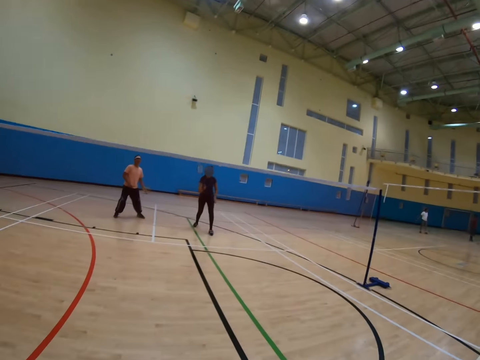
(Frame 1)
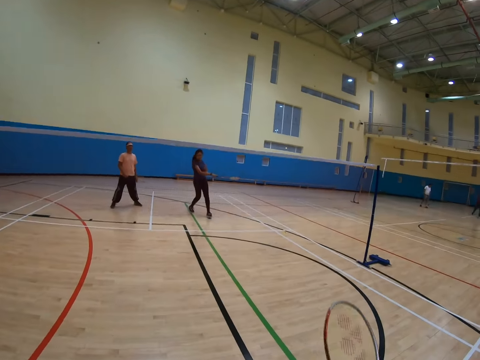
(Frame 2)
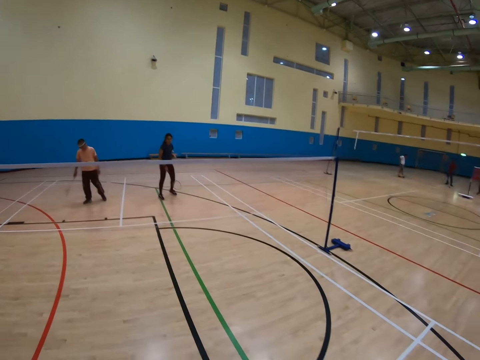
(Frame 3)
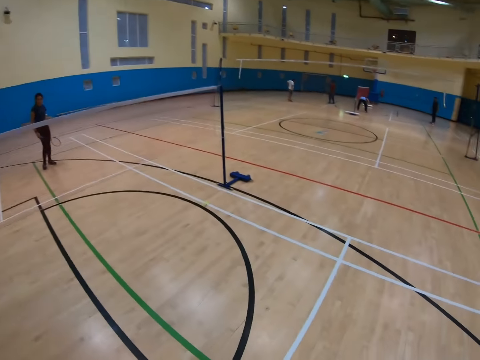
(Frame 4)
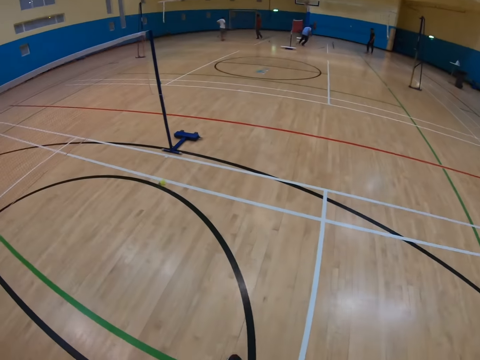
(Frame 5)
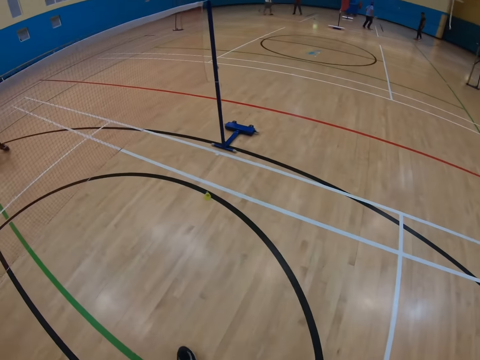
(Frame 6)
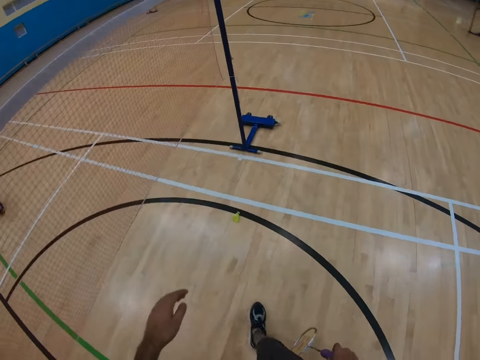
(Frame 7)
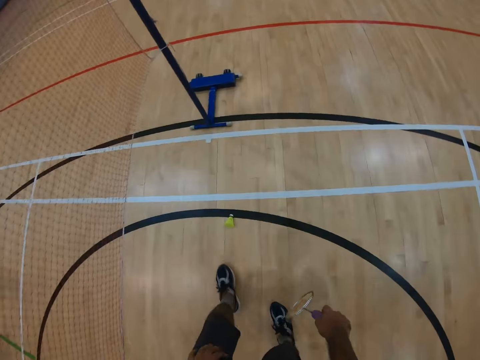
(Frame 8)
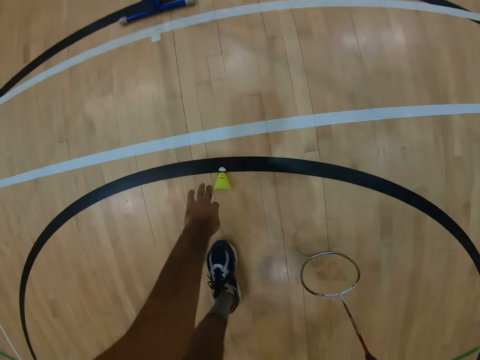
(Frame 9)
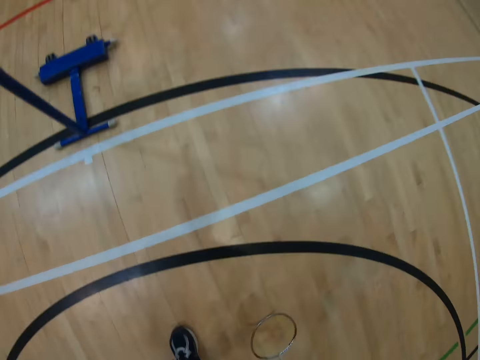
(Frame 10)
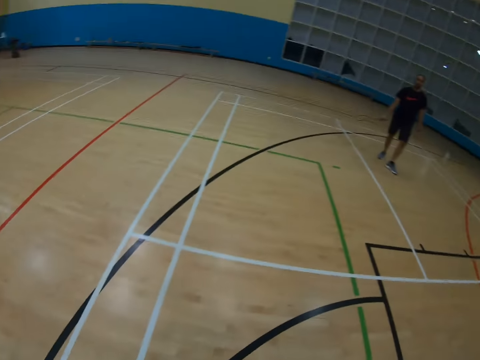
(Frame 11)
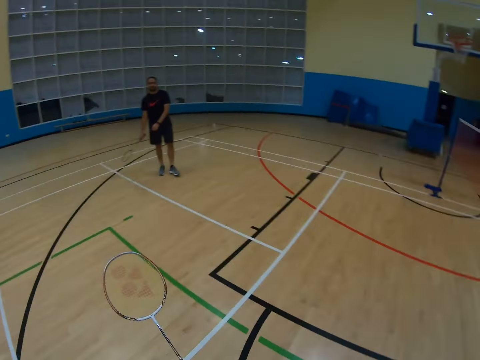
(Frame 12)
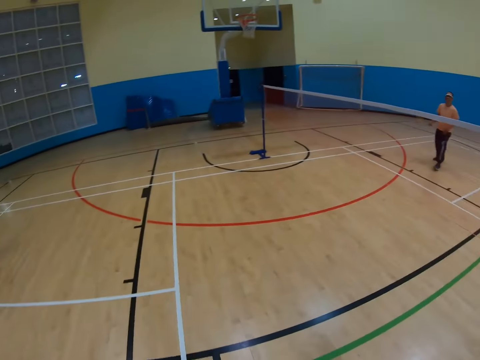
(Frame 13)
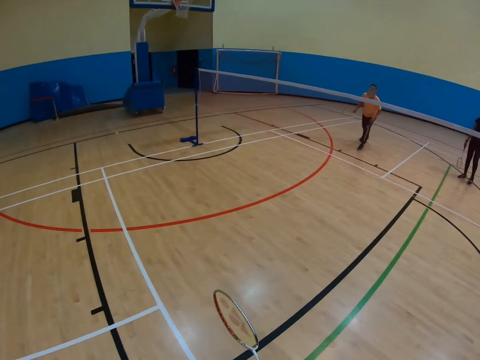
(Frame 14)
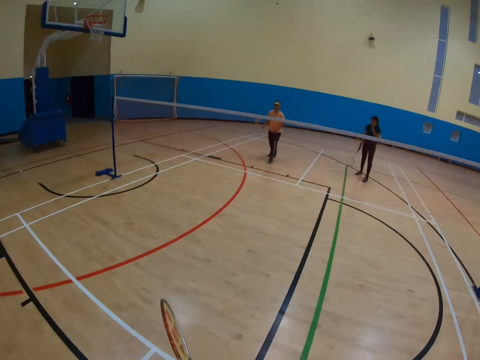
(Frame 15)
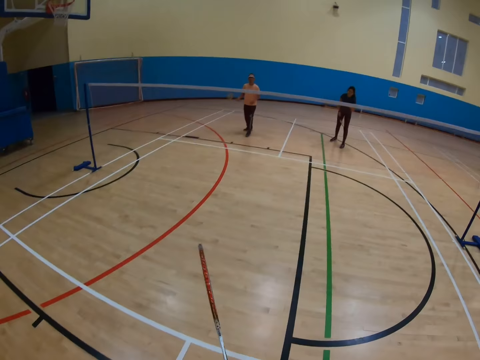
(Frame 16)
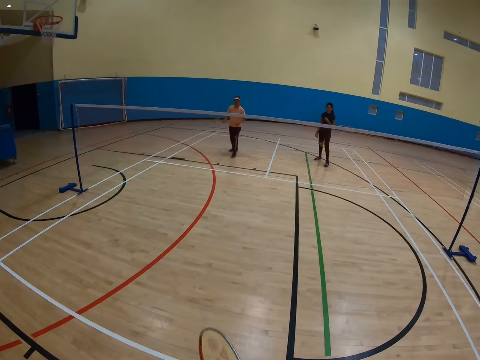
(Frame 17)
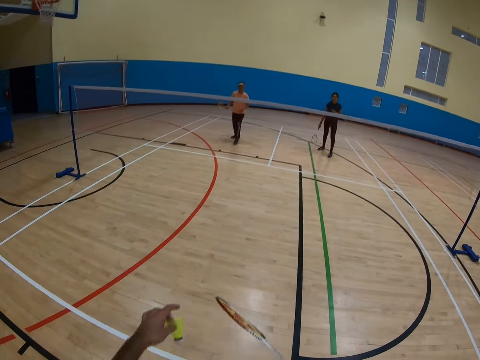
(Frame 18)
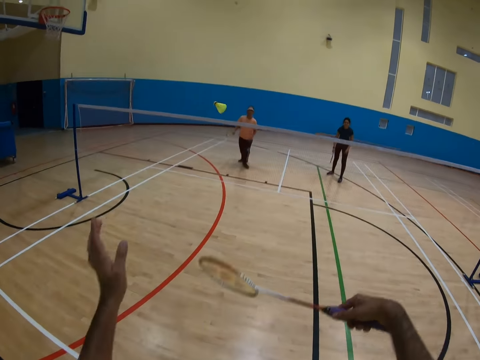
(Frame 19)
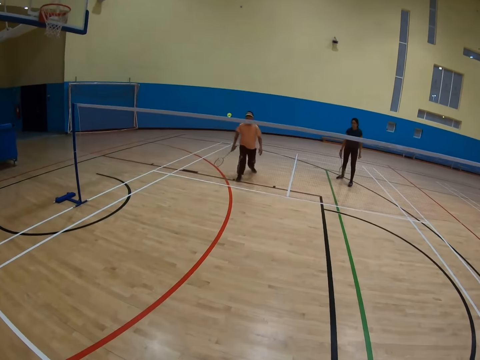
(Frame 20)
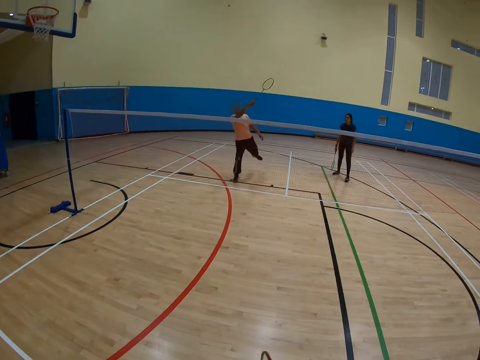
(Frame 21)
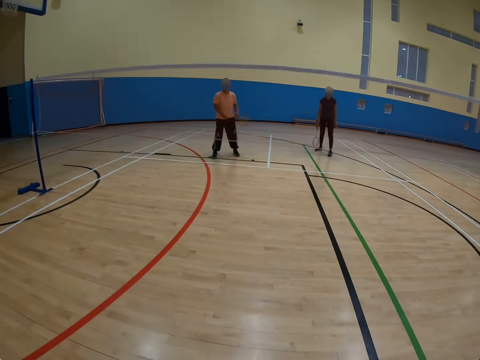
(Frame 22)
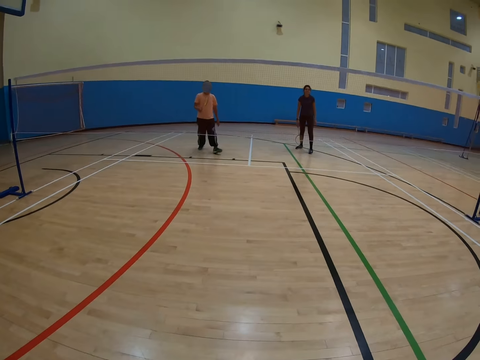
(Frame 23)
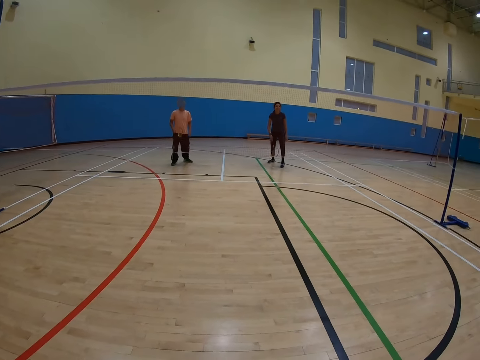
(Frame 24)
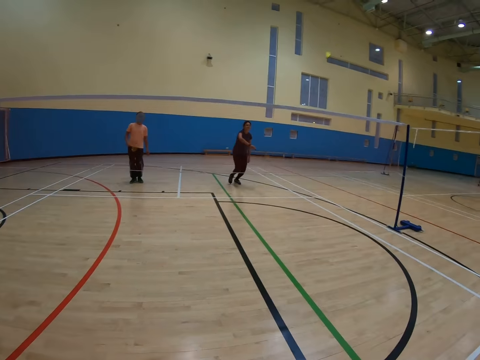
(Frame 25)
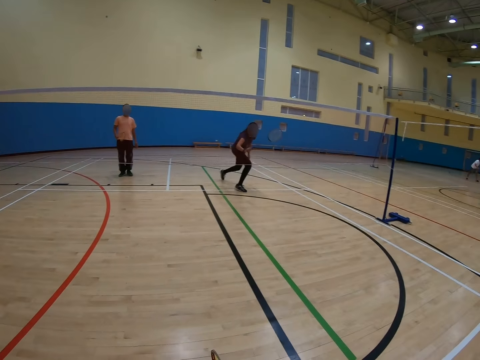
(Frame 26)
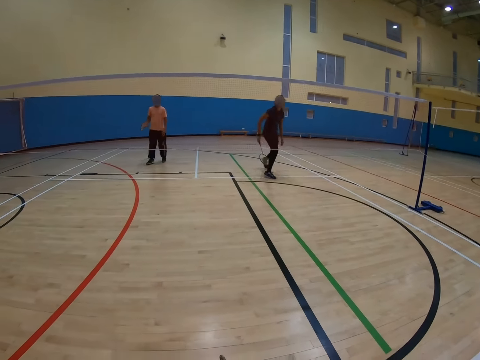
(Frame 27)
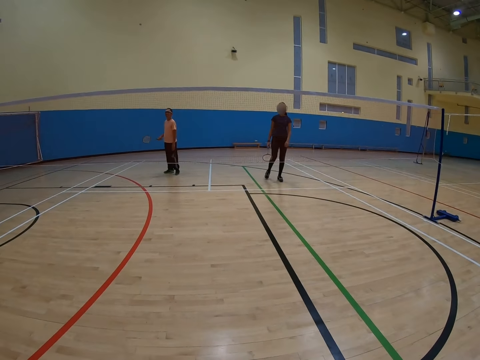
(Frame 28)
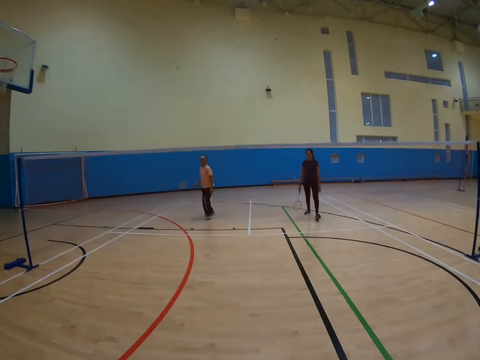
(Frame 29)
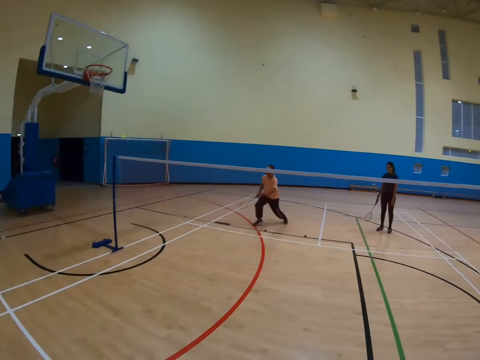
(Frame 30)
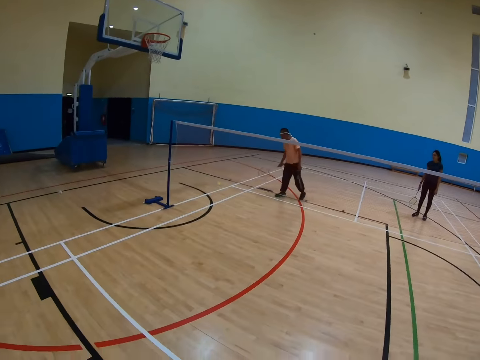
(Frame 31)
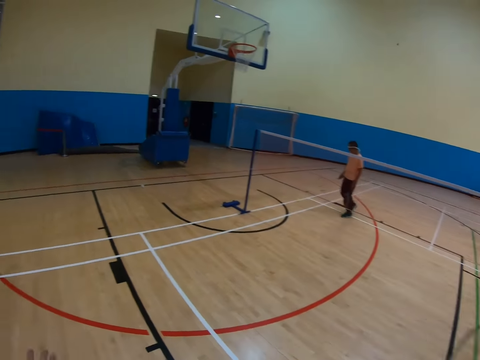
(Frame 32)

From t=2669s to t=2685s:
The camera wearer picks up the shuttlecock on the floor. They throw the shuttlecock. A man throws the shuttlecock. A woman throws the shuttlecock.

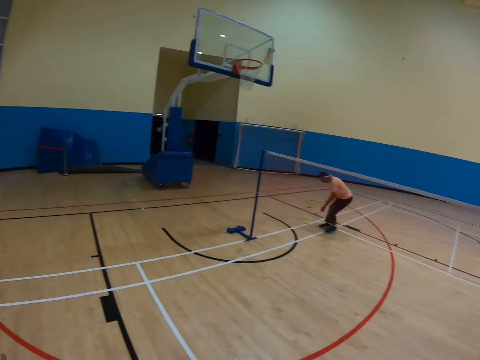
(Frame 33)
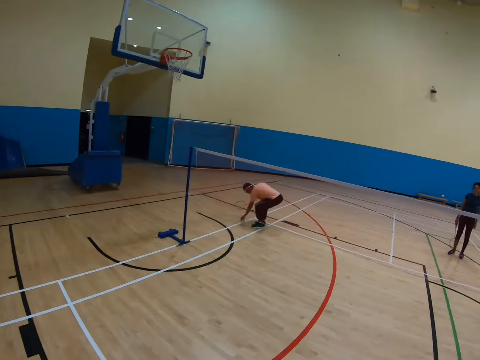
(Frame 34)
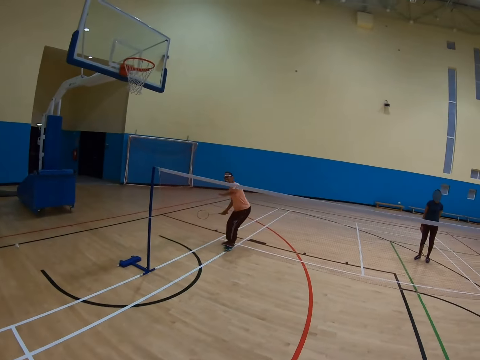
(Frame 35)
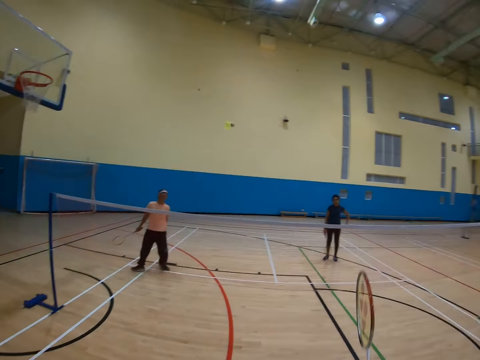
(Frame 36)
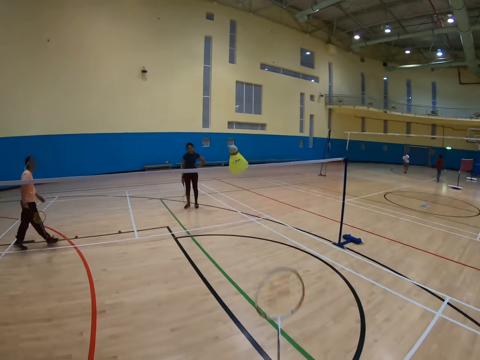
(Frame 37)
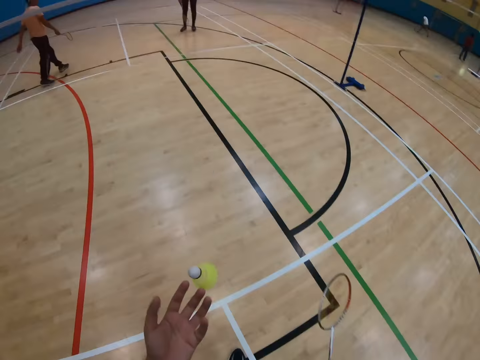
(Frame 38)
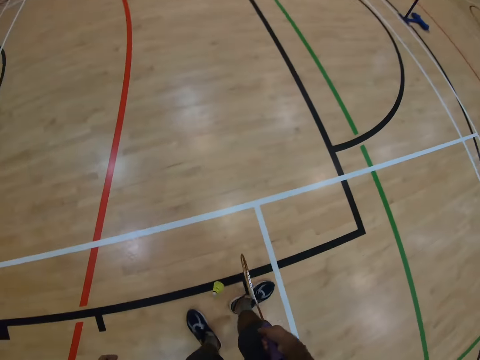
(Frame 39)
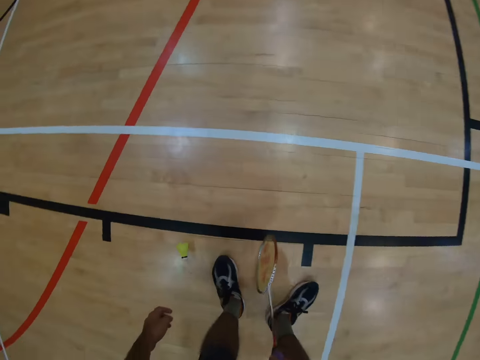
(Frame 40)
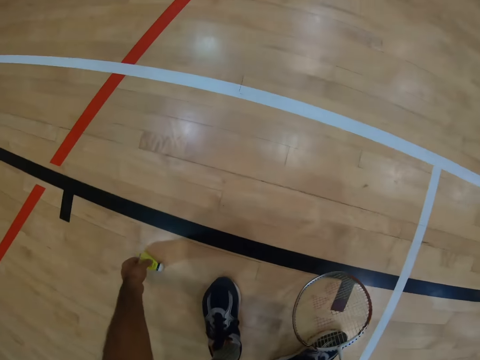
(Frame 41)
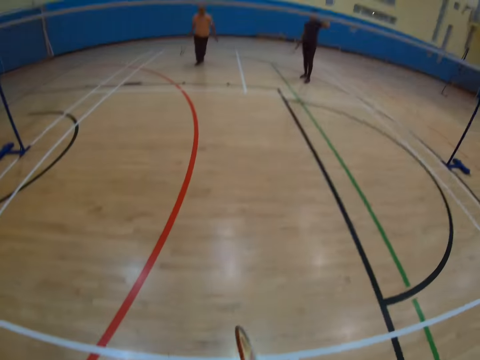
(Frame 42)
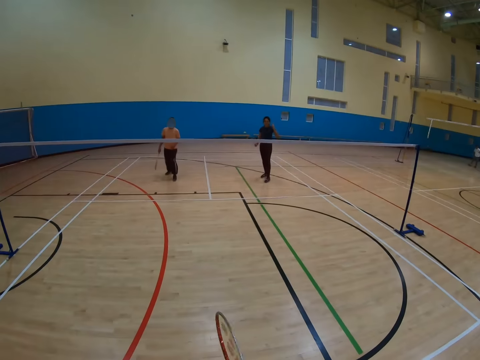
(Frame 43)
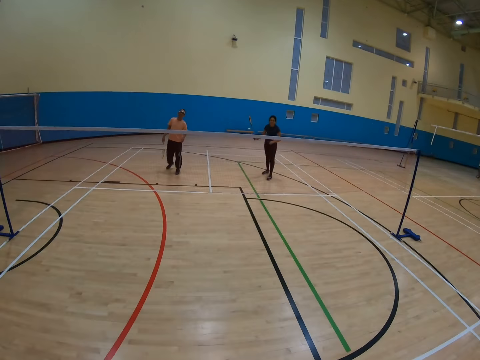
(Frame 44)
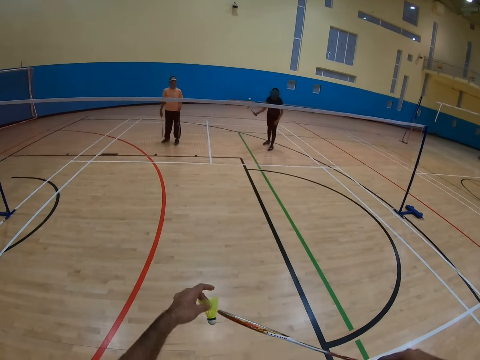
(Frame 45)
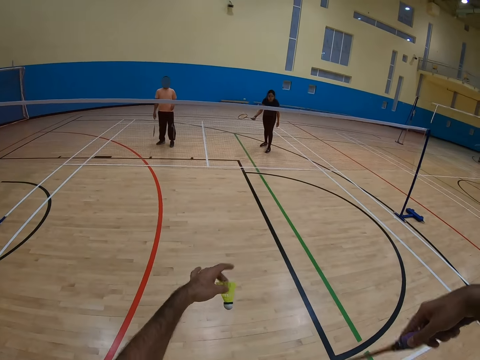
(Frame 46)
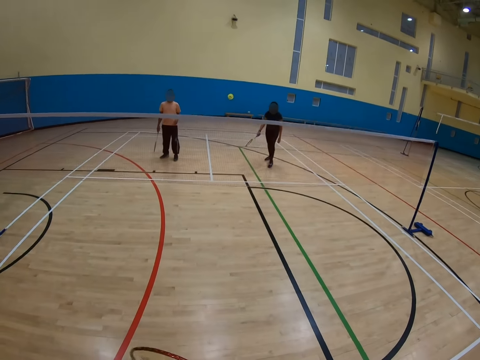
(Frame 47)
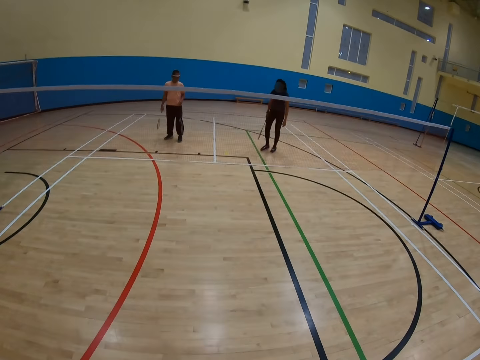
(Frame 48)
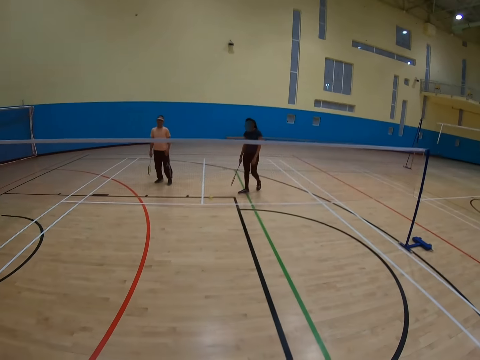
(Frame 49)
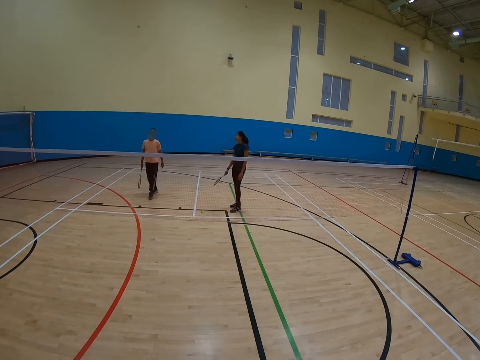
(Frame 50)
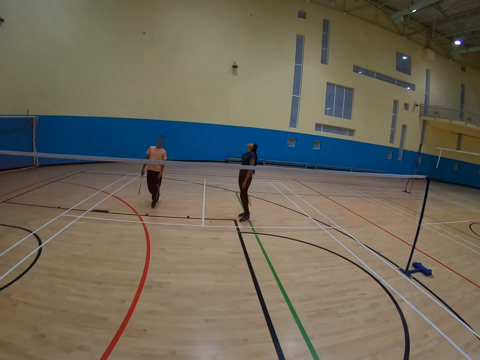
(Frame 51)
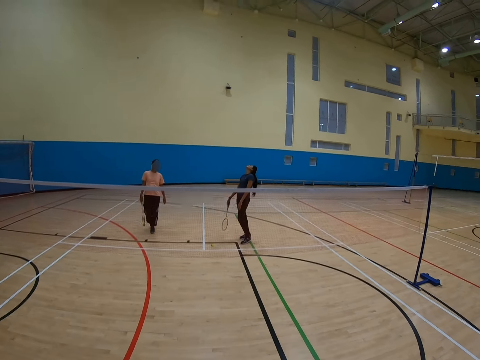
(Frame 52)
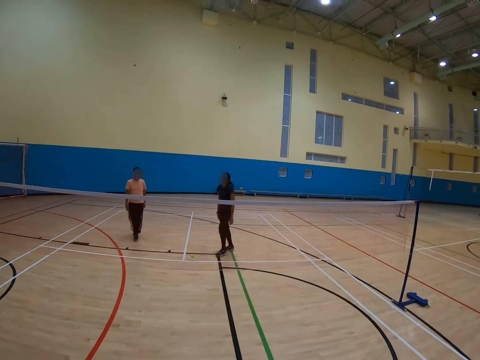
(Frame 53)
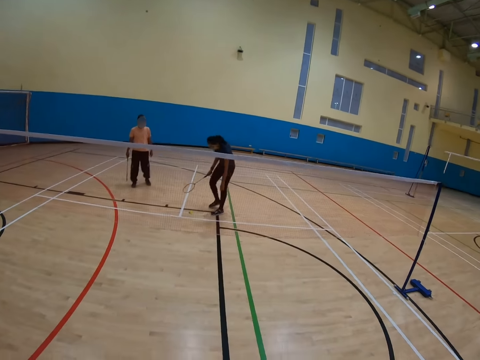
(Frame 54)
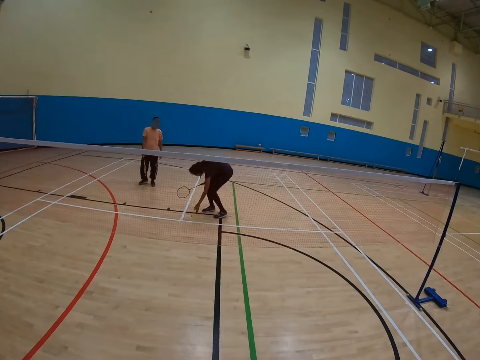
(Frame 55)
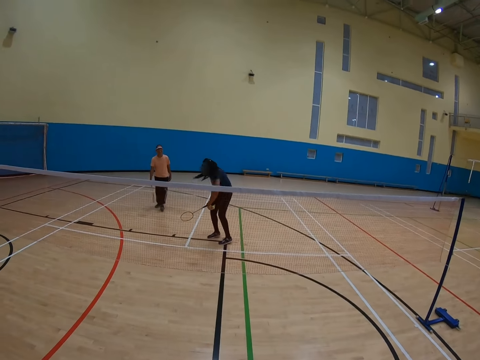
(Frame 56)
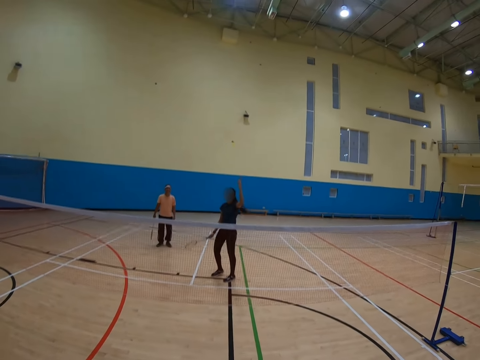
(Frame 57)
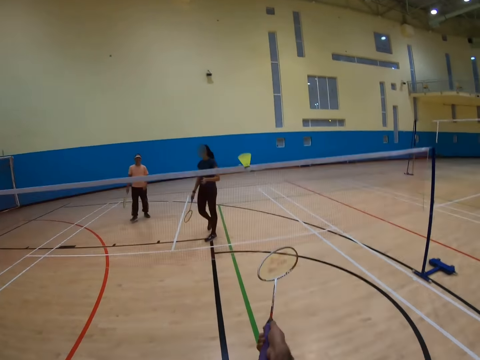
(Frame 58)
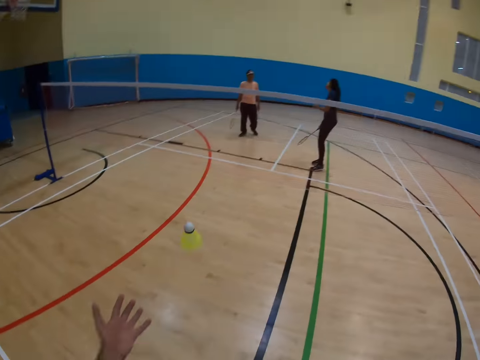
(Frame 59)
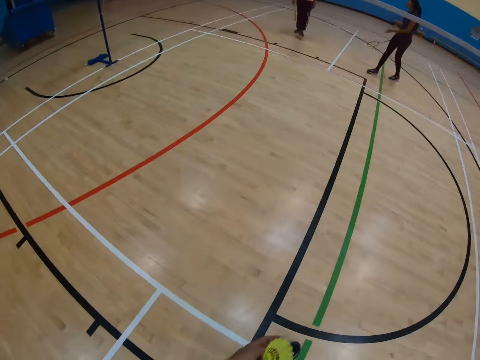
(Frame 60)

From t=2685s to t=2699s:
A man picks the shuttlecock and throws the shuttlecock. The camera wearer catches the shuttlecock. They pick the shuttlecock and throw the shuttlecock. A woman picks the shuttlecock and throws the shuttlecock.
